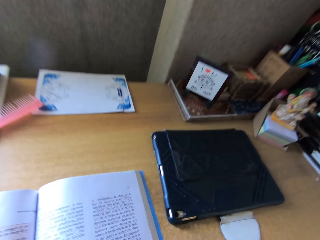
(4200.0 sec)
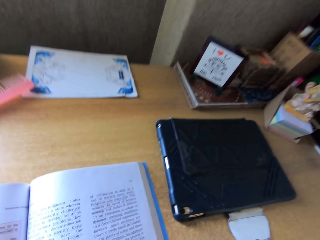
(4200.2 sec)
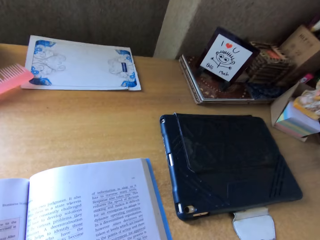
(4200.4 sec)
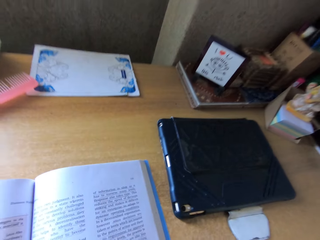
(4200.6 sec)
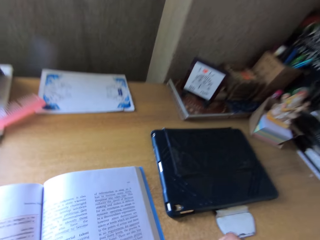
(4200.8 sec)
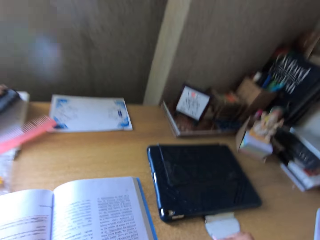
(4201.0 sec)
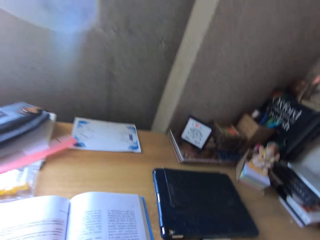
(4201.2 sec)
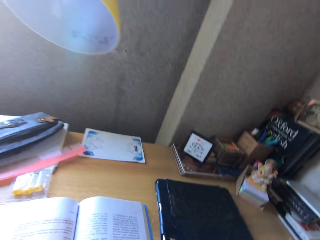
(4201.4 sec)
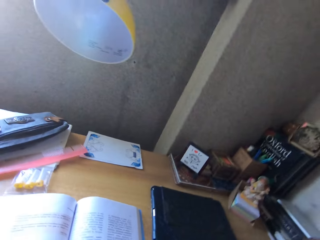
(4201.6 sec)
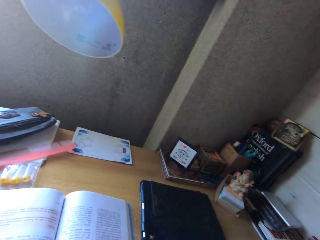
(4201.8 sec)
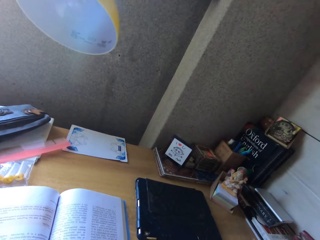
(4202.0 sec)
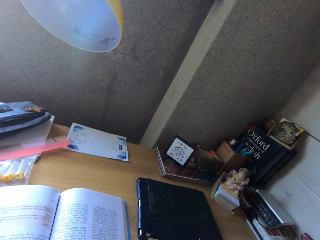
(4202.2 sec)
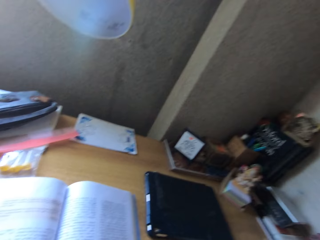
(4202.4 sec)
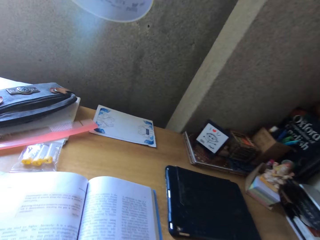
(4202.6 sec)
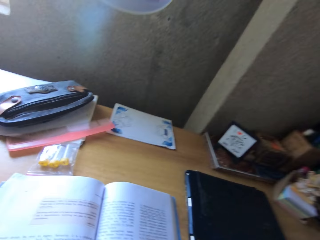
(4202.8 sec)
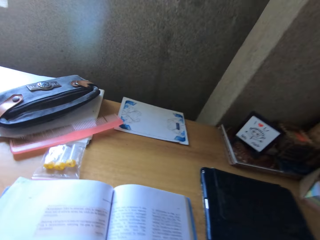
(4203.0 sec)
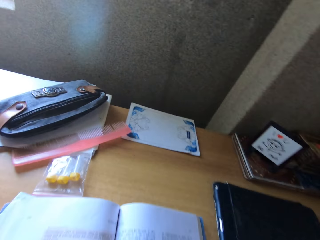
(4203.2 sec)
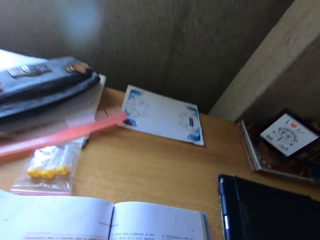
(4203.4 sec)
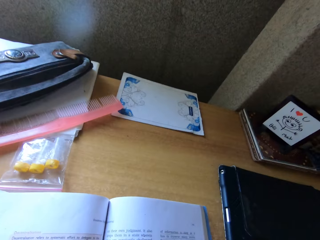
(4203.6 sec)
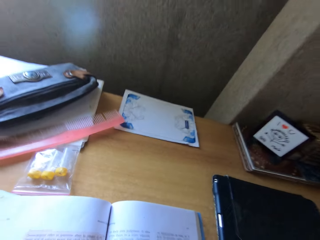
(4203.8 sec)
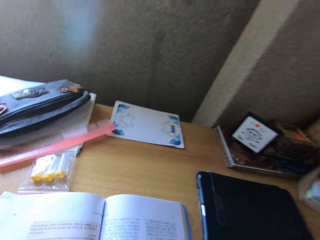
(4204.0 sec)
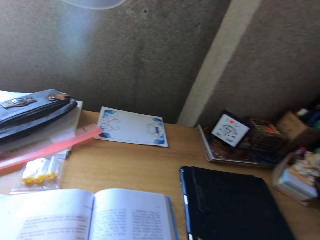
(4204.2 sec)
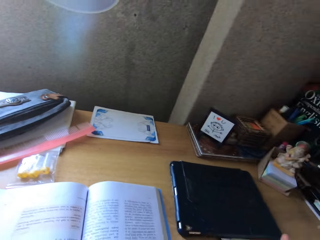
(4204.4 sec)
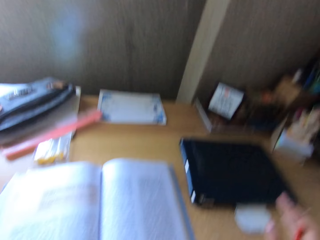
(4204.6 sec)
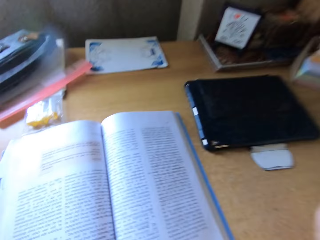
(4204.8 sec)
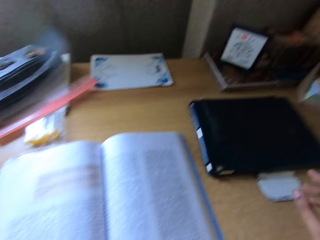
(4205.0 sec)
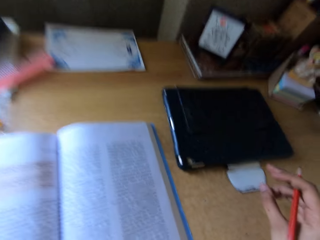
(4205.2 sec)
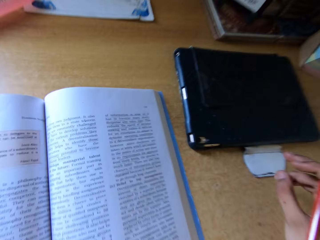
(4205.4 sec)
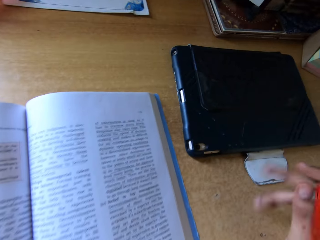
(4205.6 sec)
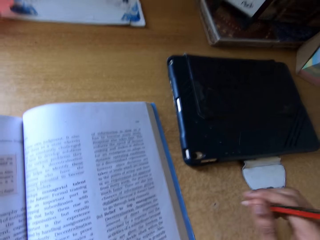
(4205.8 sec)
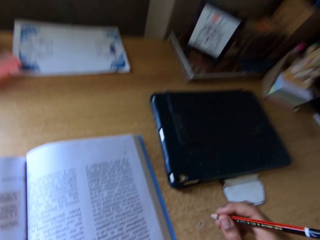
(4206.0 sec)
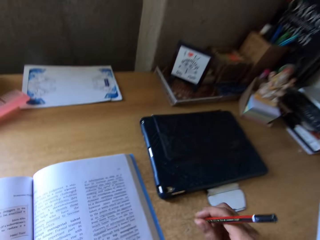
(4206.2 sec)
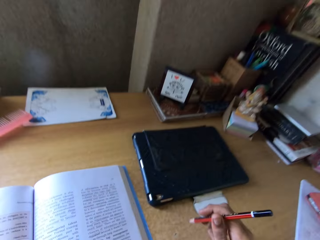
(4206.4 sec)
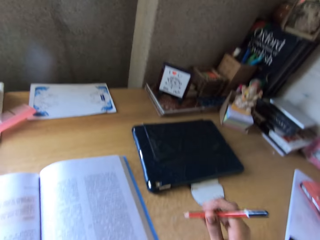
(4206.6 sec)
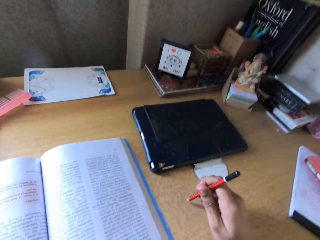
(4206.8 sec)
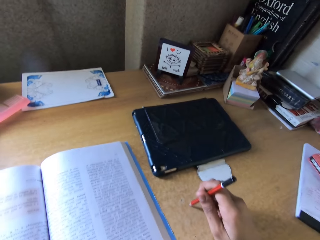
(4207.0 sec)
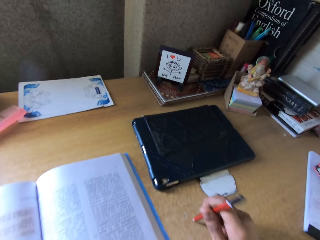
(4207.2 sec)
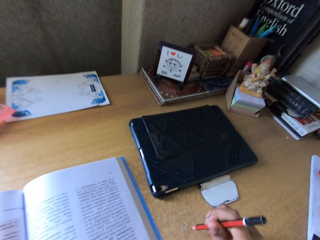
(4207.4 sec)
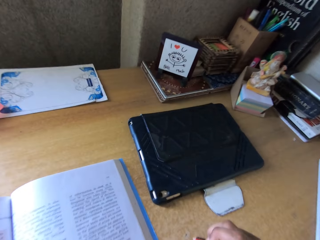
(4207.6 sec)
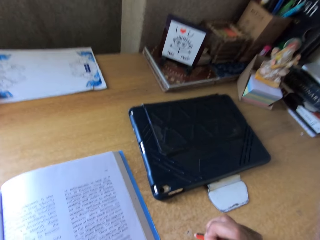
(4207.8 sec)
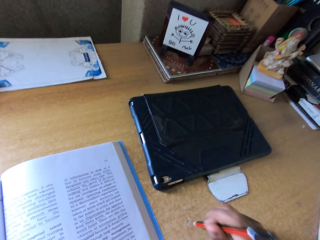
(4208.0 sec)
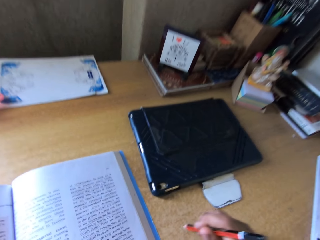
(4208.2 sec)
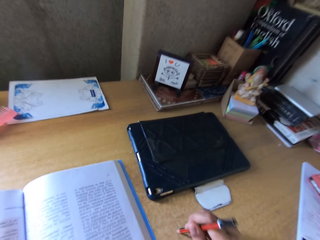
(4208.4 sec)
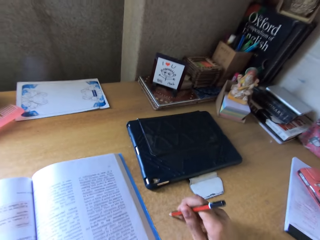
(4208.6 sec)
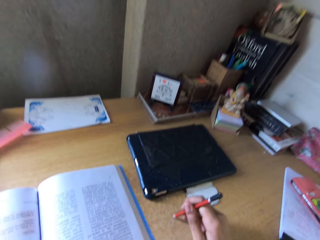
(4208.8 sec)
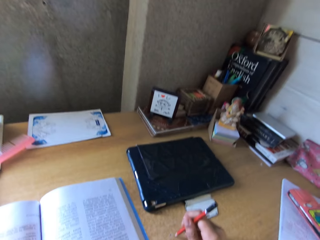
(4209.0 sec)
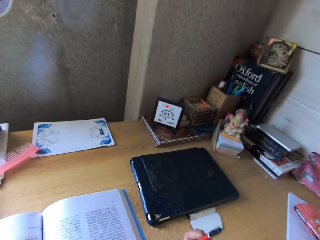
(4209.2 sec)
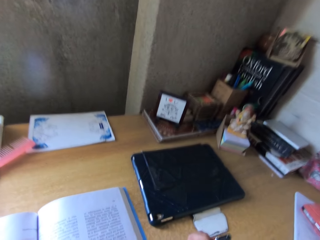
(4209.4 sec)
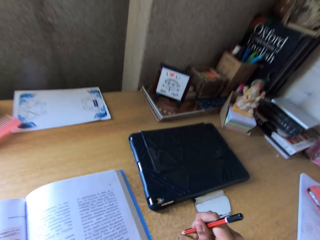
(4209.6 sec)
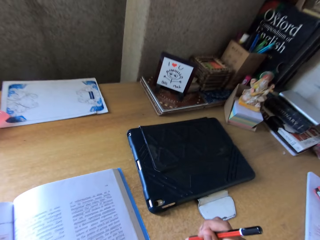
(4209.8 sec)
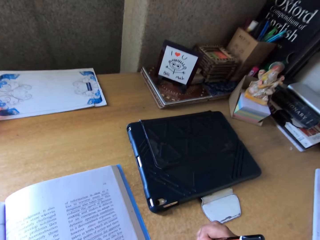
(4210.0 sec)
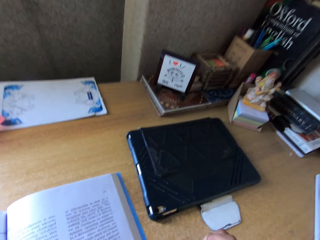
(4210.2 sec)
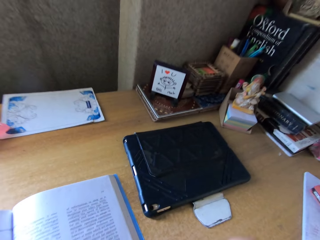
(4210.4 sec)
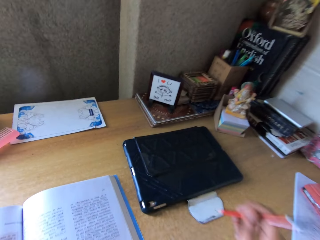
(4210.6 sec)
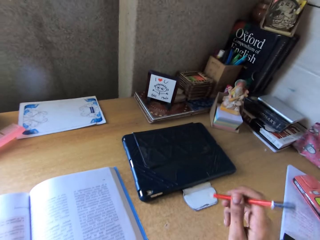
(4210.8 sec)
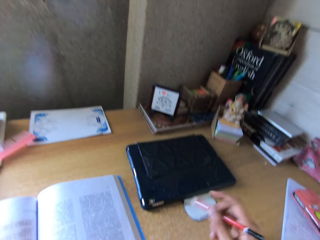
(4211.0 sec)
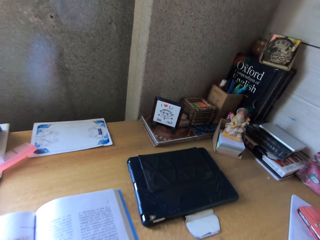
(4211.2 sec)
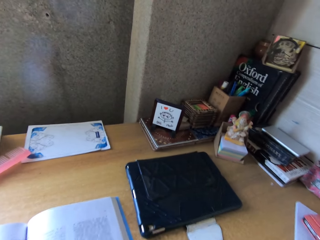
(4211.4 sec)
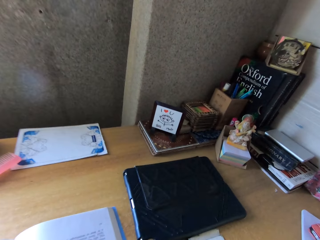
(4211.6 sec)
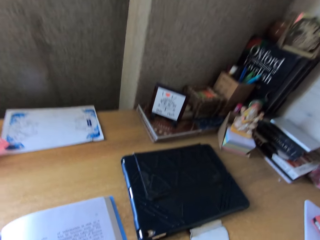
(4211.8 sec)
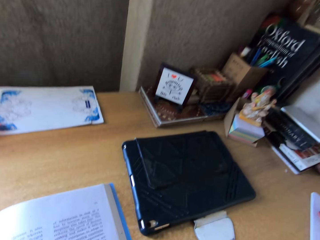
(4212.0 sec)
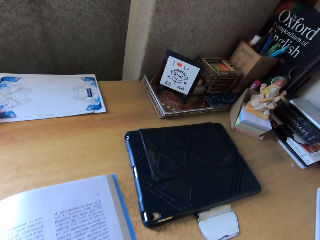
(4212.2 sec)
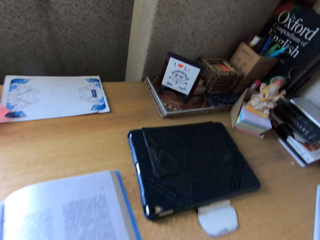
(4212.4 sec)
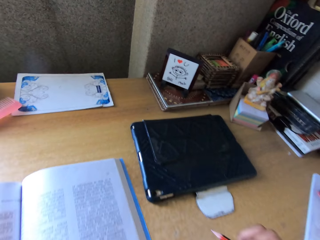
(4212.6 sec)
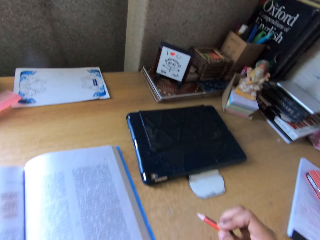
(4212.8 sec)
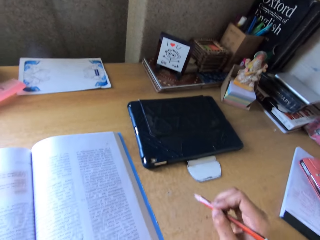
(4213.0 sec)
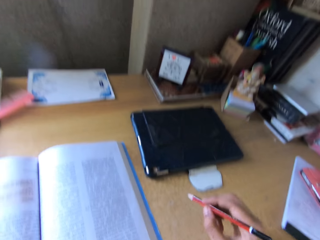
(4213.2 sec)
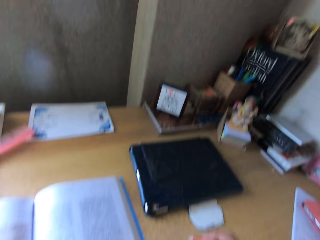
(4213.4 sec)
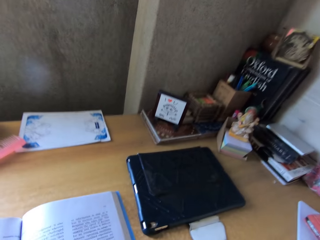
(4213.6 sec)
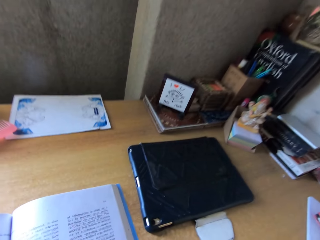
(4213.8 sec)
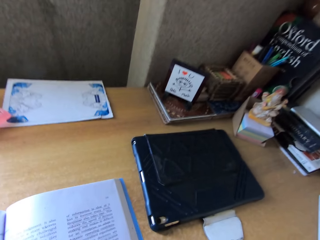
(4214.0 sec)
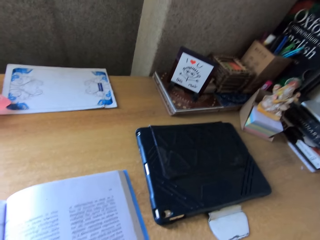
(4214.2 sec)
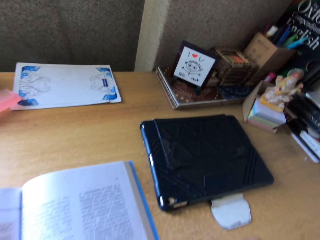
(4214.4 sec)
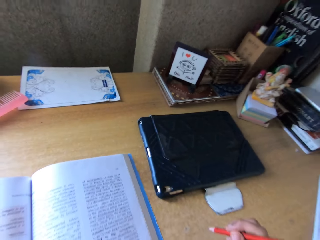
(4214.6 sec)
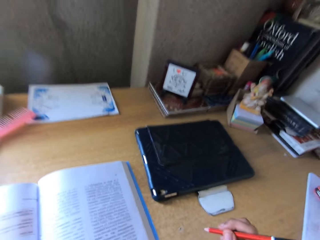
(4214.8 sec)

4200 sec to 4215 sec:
The camera wearer reads the textbook. They read the textbook and hold a pencil. They scribble on the desk with the pencil and read the textbook. They knock the table with the pencil. They hold the pencil and read the textbook.

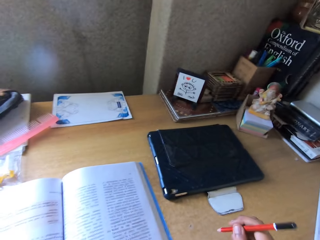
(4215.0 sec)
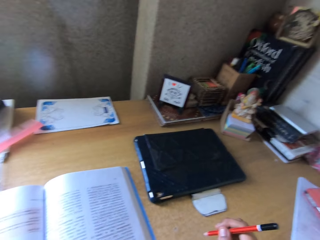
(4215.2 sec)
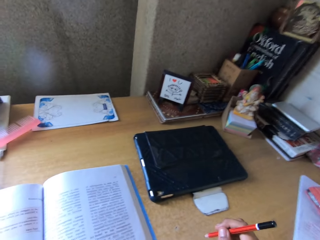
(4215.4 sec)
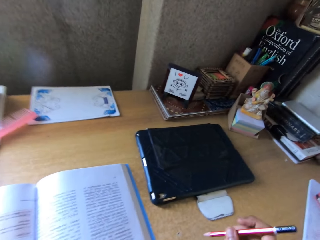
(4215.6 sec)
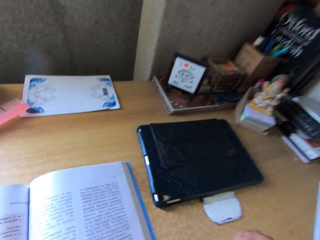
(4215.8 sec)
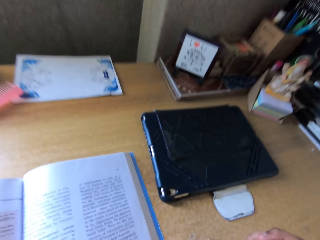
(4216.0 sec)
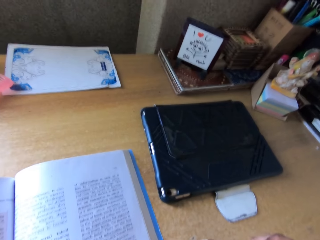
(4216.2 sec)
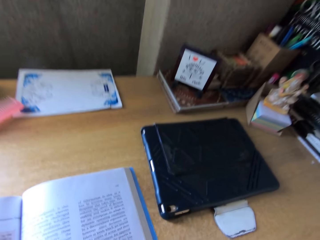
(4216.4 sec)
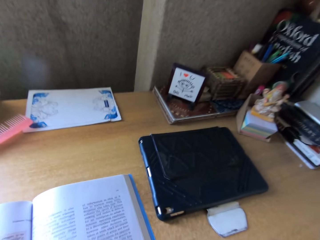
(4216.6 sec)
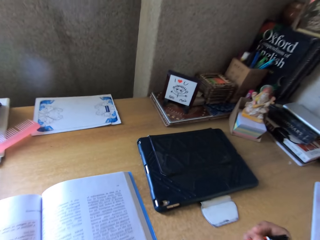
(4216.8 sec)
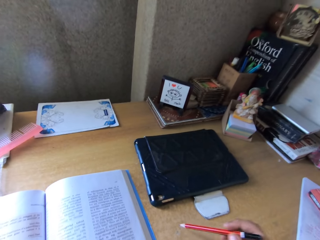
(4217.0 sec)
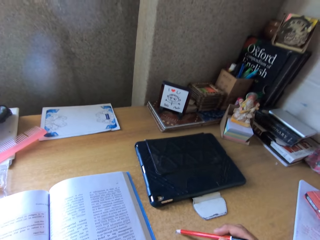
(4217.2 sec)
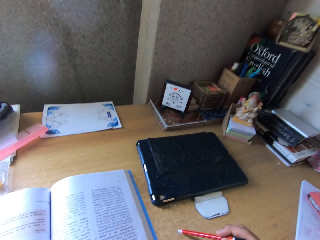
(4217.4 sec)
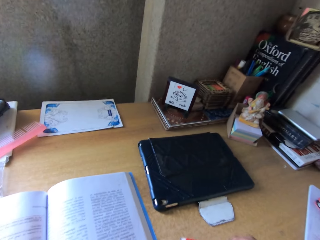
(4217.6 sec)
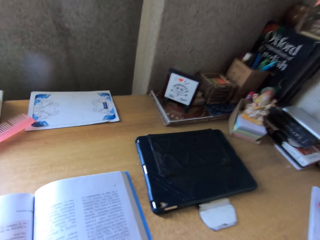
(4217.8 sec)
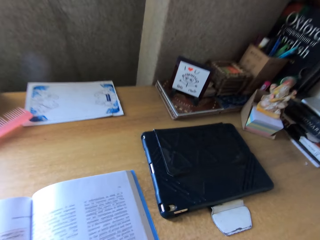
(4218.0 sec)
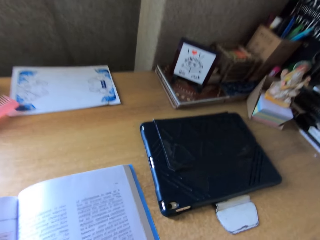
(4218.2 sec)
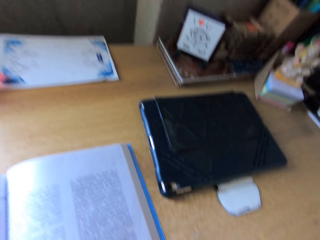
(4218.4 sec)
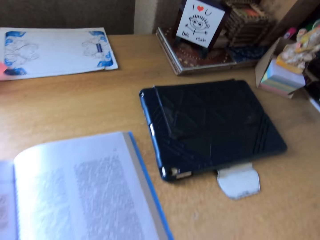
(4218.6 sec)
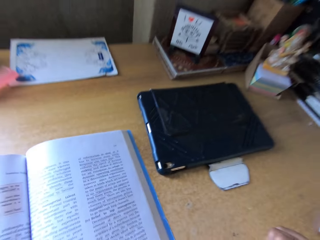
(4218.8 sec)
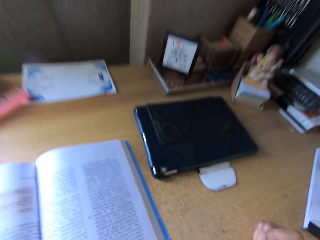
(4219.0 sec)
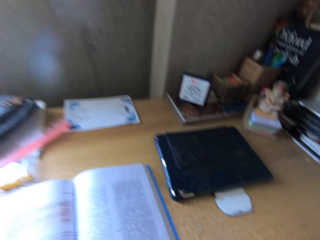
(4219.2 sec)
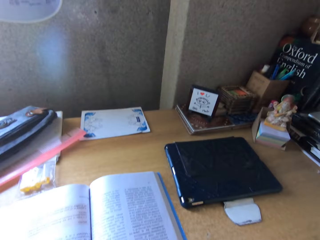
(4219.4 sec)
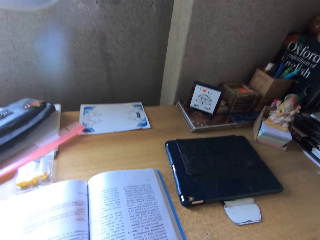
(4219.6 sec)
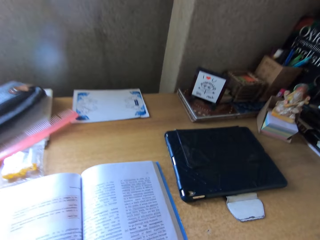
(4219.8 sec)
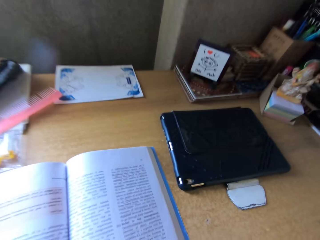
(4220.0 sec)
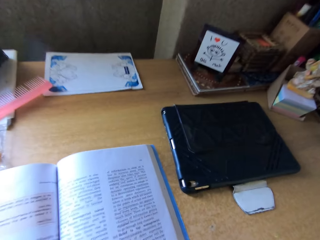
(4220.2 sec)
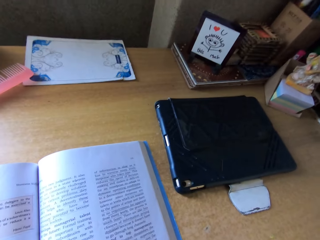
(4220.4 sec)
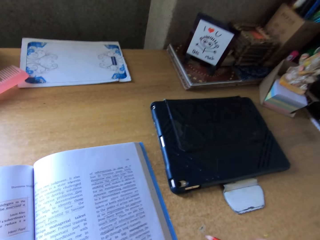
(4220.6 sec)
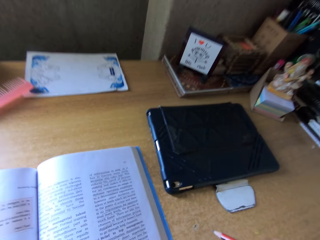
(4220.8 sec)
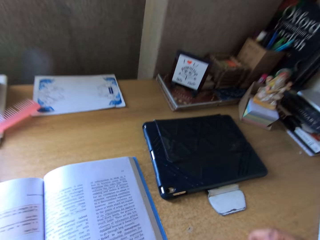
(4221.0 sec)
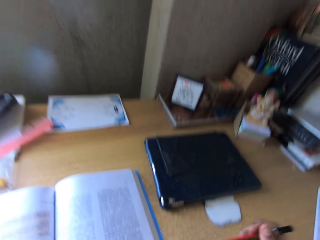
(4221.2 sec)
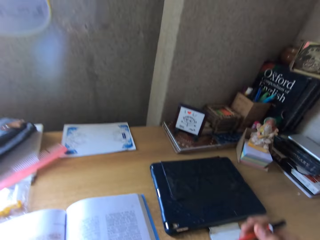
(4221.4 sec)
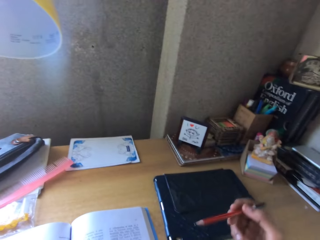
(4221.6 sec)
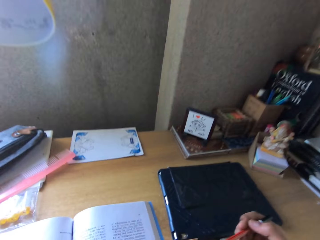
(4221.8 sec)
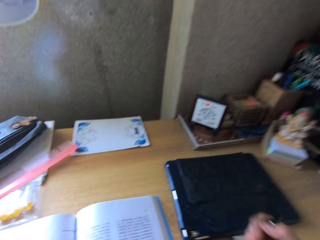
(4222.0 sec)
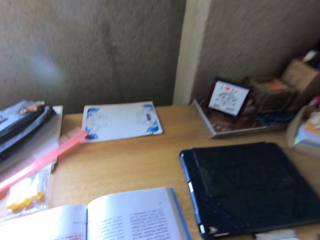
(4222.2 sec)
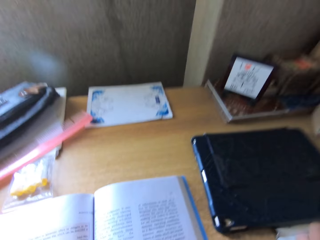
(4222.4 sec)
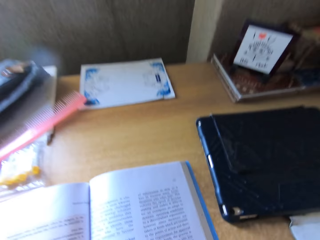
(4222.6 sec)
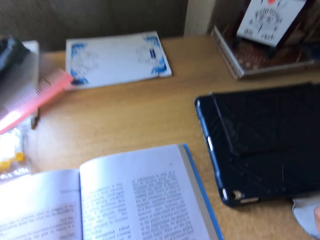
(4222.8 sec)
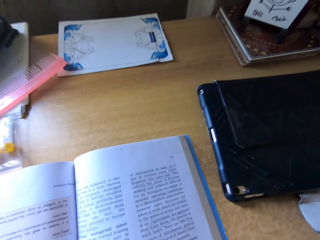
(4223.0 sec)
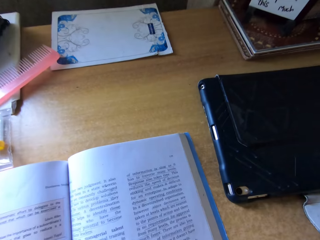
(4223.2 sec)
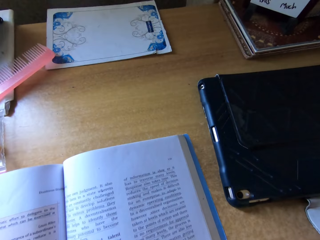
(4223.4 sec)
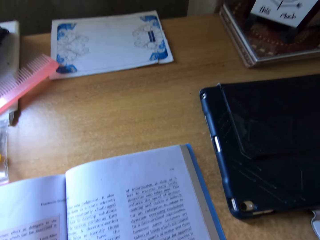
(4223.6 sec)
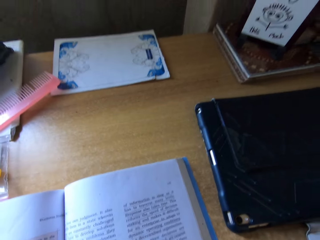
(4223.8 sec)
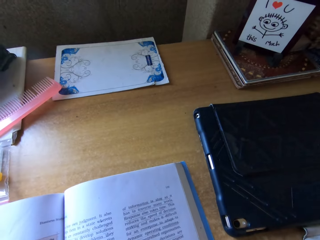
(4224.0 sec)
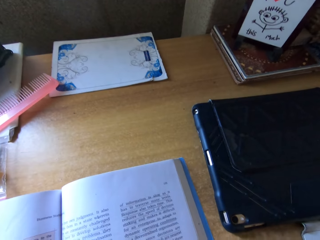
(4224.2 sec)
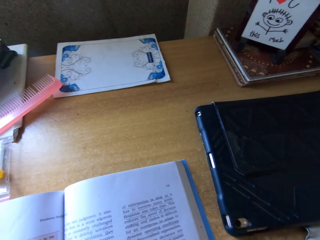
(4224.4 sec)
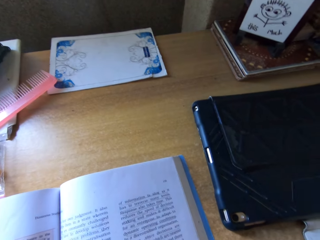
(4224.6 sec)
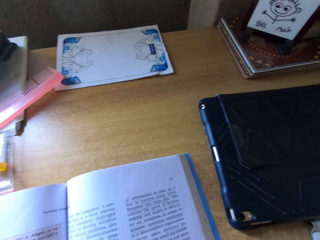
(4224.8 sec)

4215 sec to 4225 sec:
The camera wearer knocks the table with a pencil. They read the textbook. They hold the pencil and read the textbook.
